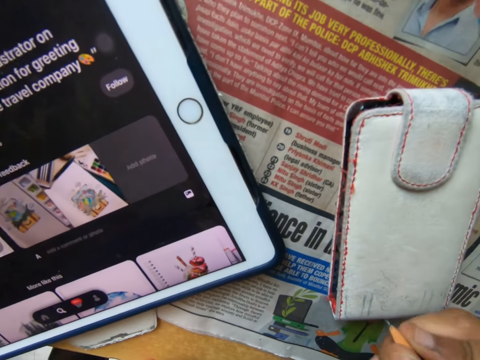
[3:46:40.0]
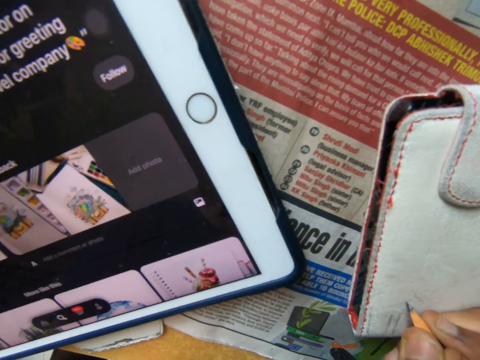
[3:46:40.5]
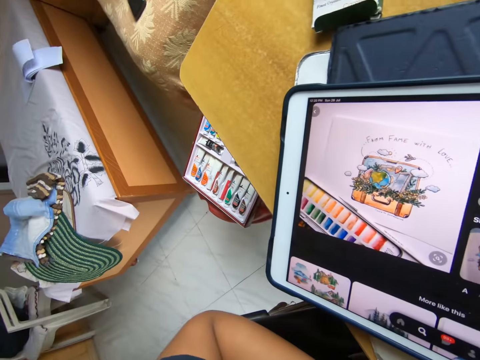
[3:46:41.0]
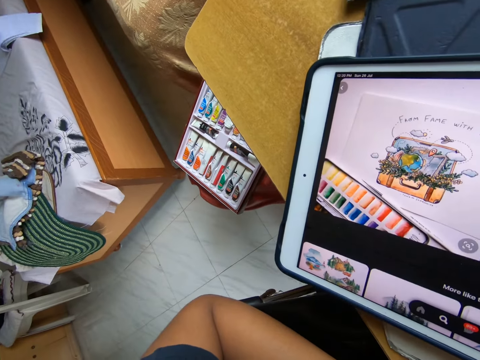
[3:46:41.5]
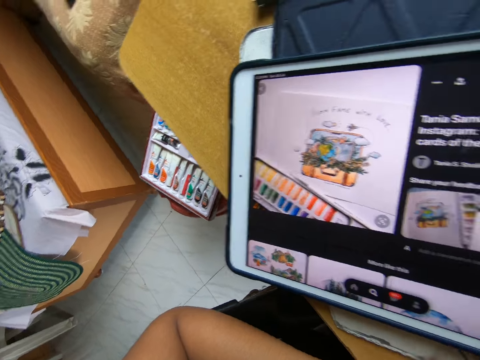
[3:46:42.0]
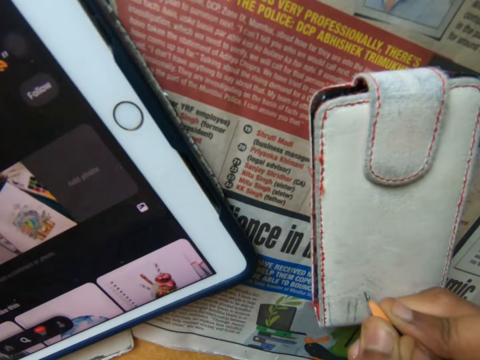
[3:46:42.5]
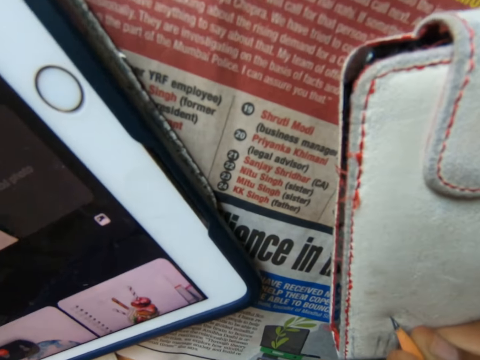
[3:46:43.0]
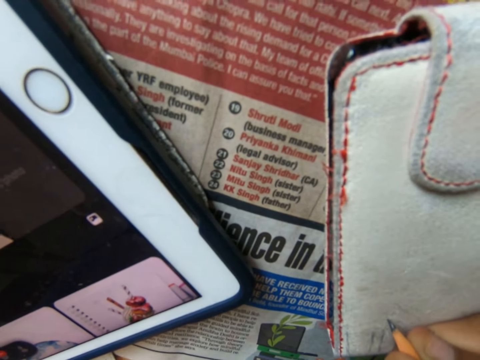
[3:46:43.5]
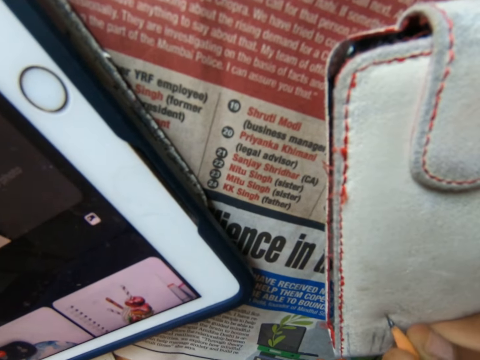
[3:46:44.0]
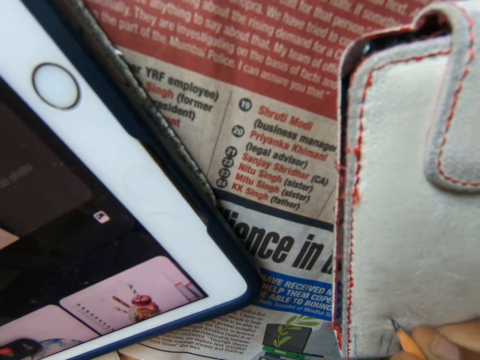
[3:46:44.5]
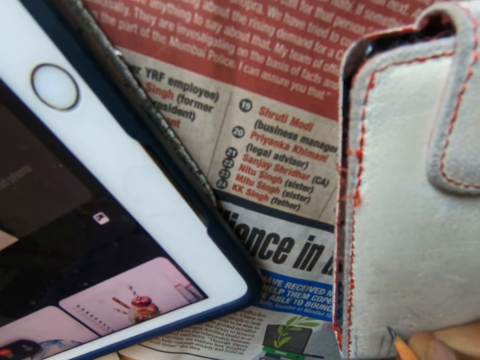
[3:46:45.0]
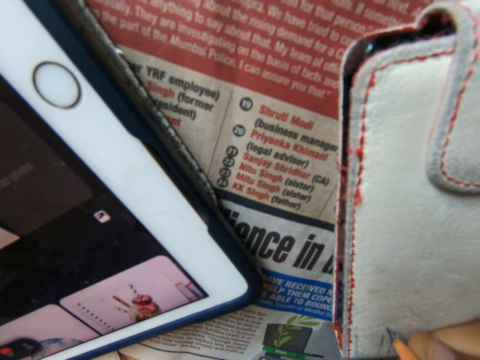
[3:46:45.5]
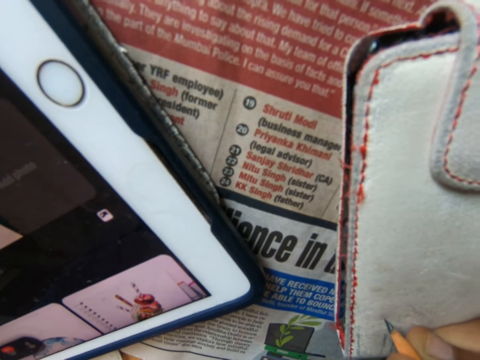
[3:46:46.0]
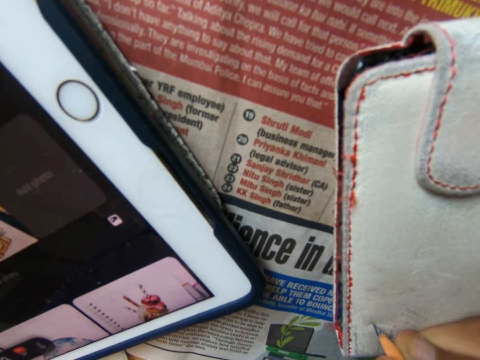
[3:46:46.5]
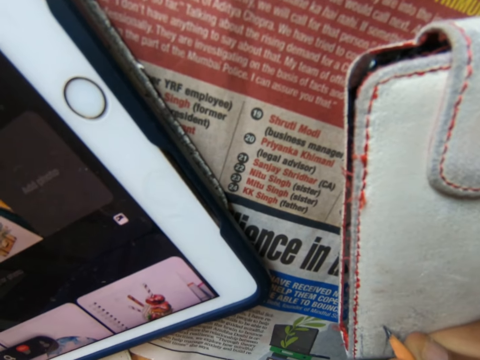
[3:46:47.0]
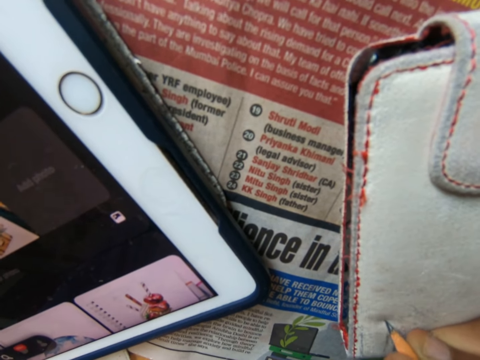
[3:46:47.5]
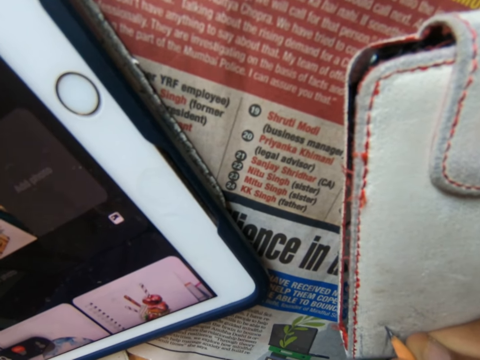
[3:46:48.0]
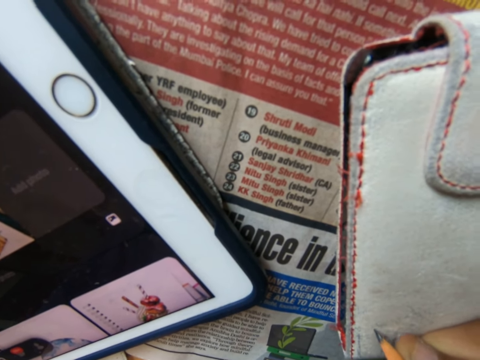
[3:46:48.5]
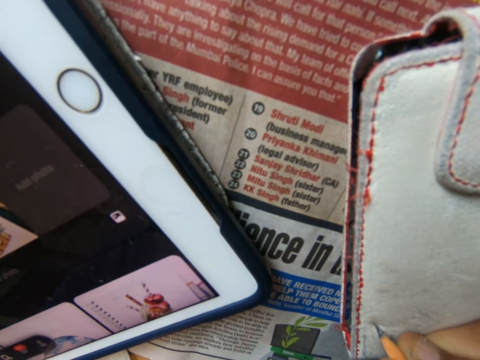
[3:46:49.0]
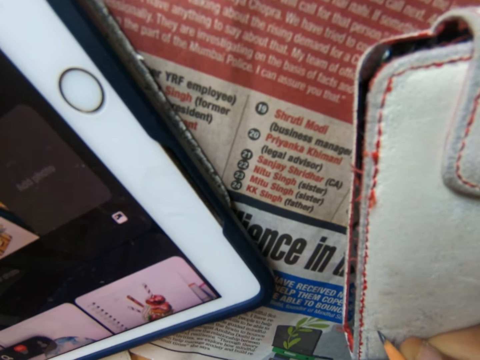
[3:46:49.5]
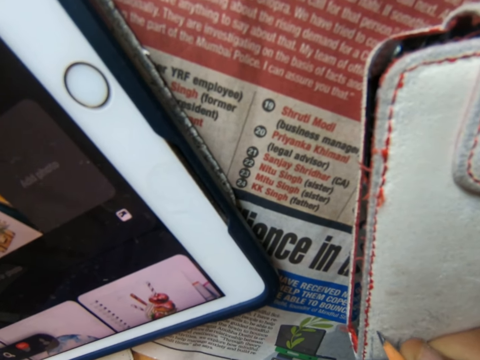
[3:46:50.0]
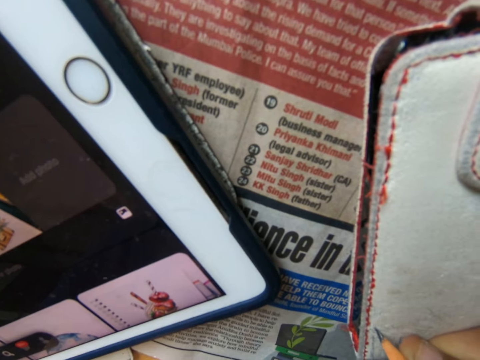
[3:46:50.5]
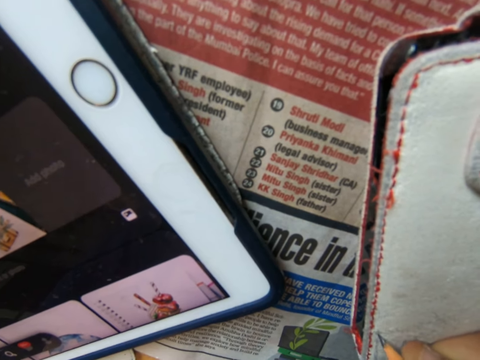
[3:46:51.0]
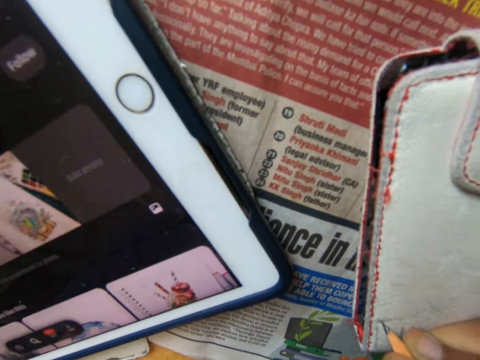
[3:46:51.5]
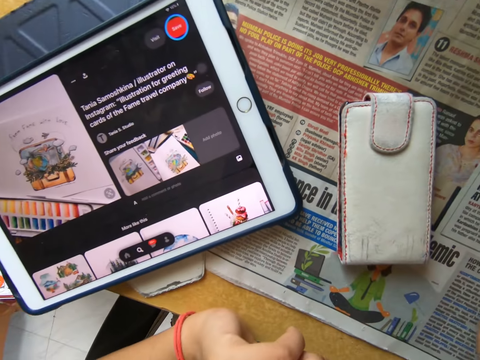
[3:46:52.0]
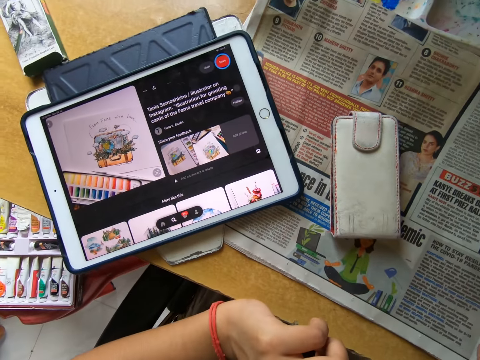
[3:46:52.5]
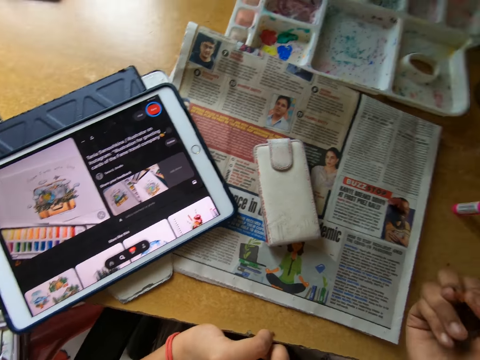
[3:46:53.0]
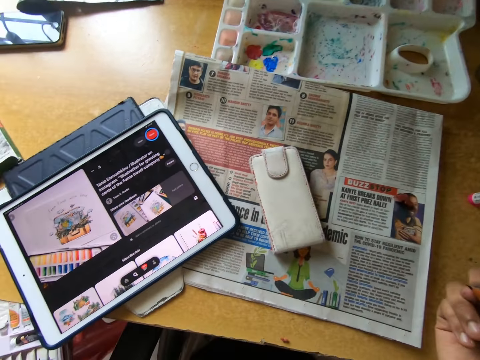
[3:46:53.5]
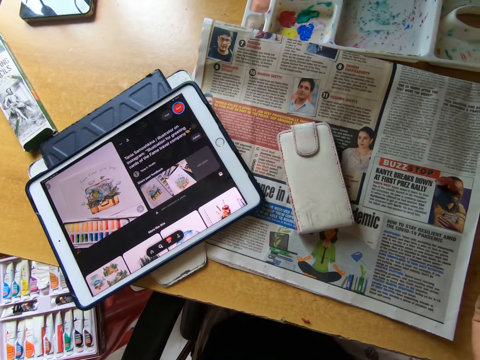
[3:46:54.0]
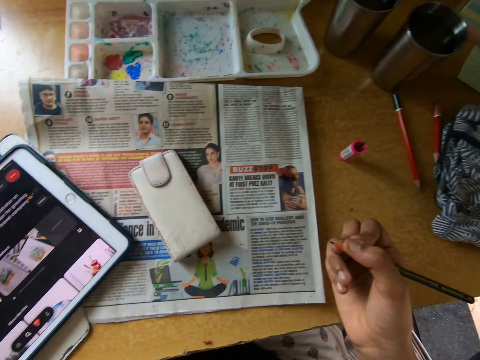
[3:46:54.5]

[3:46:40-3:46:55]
The camera wearer draws the wallet with a pencil. They look at the tablet. They draw the wallet with the pencil. They pull the pencil off the wallet.

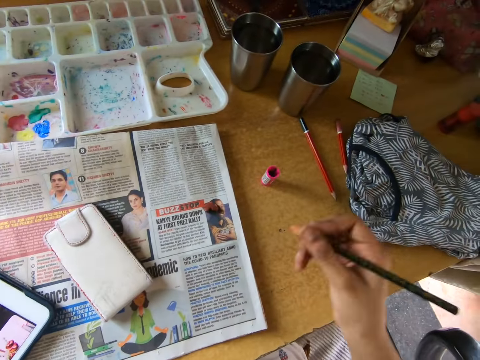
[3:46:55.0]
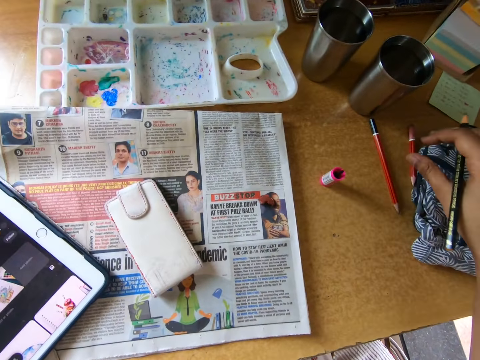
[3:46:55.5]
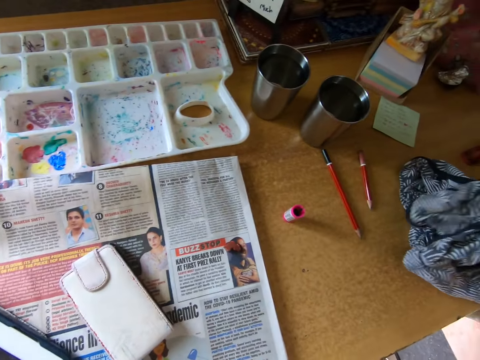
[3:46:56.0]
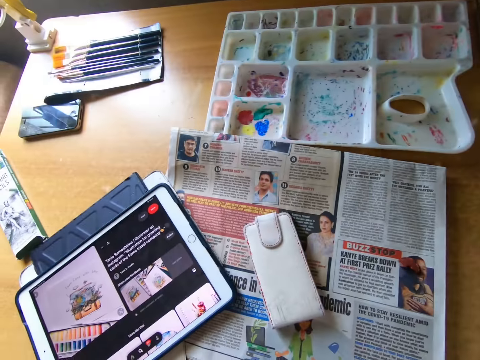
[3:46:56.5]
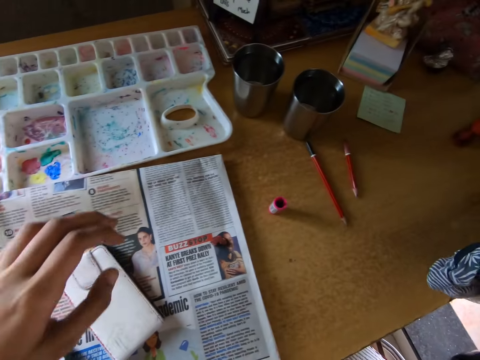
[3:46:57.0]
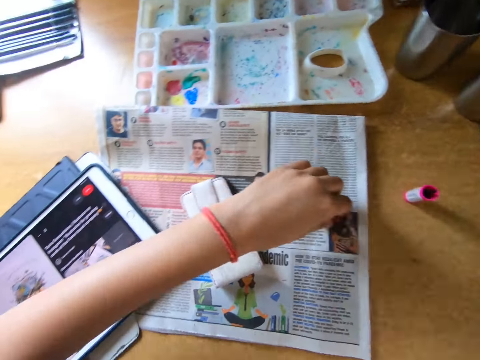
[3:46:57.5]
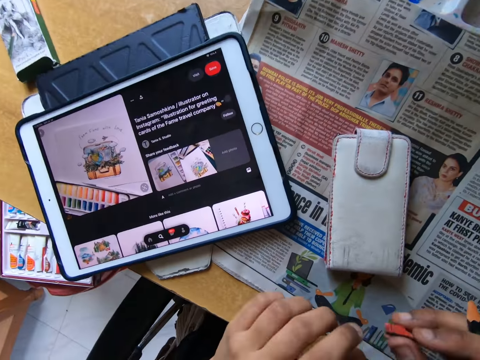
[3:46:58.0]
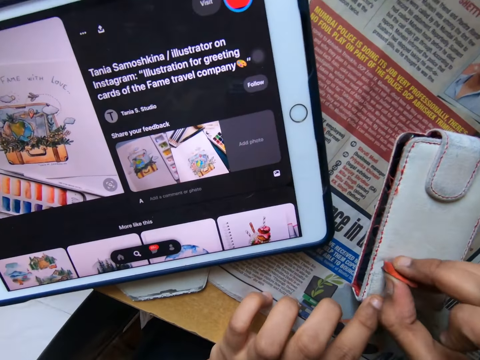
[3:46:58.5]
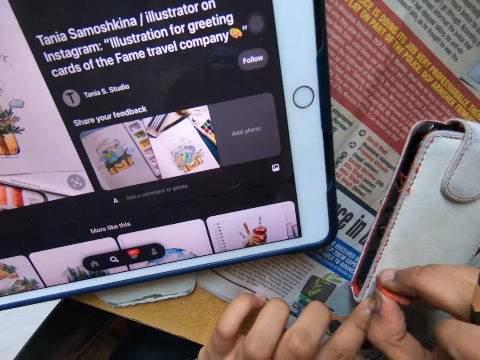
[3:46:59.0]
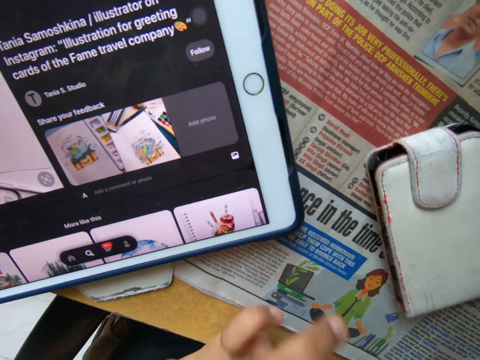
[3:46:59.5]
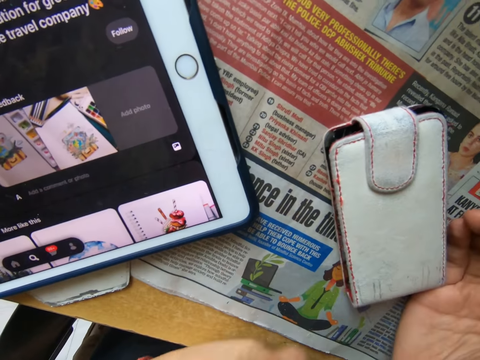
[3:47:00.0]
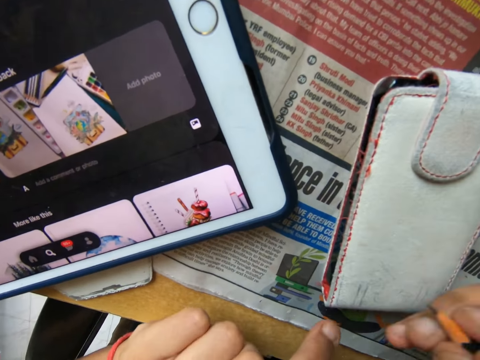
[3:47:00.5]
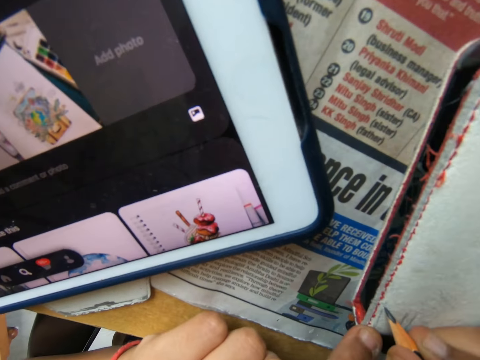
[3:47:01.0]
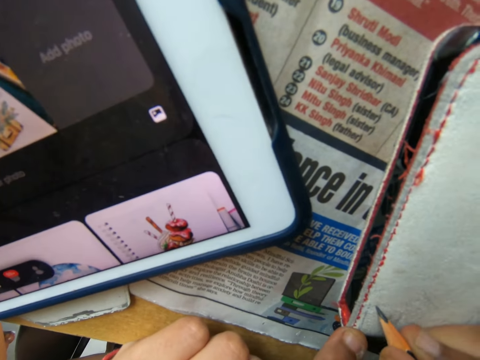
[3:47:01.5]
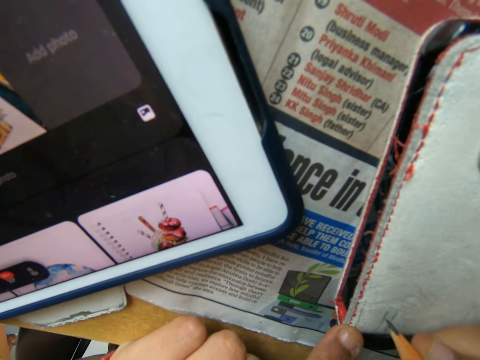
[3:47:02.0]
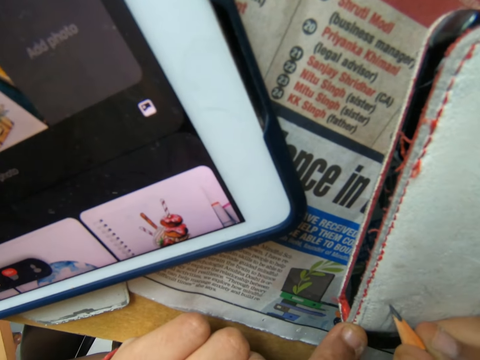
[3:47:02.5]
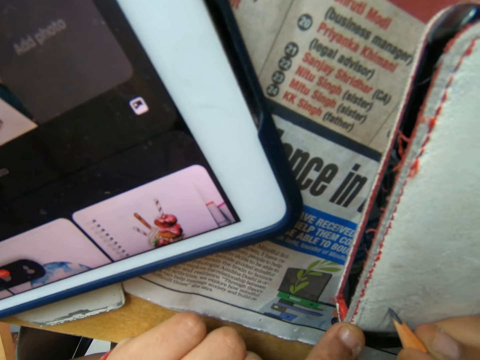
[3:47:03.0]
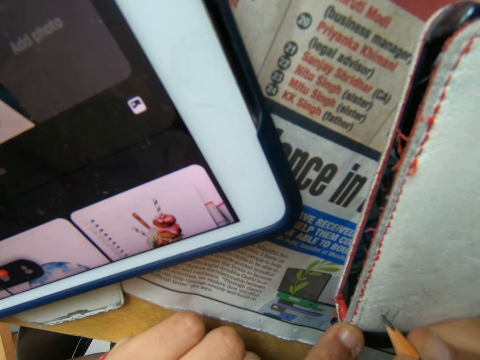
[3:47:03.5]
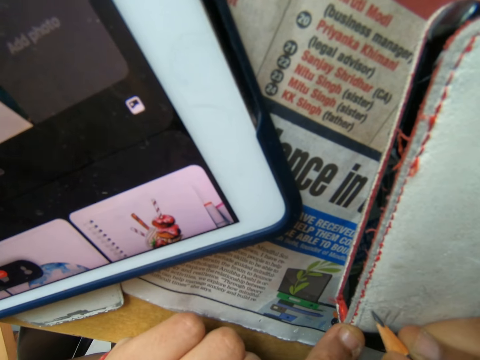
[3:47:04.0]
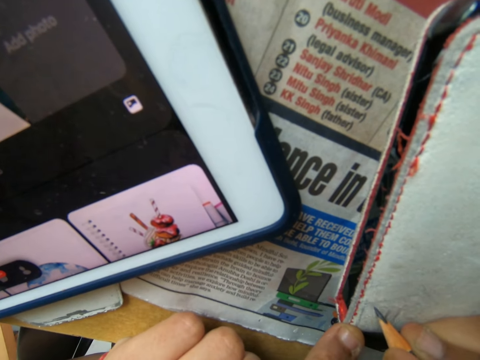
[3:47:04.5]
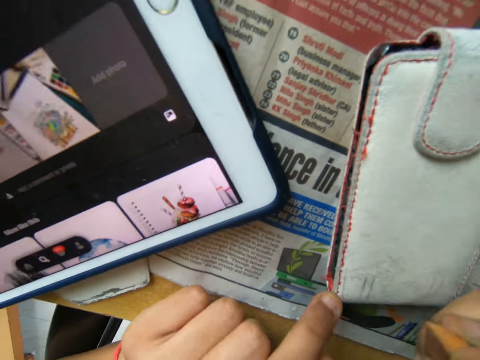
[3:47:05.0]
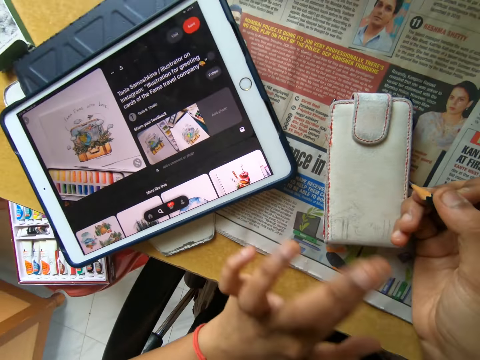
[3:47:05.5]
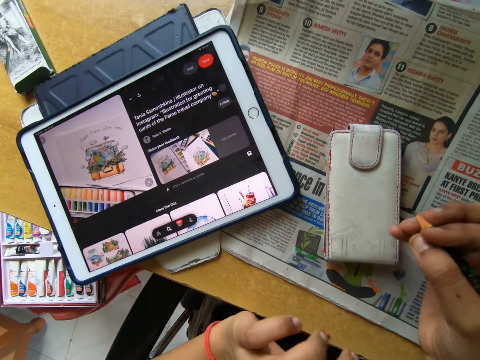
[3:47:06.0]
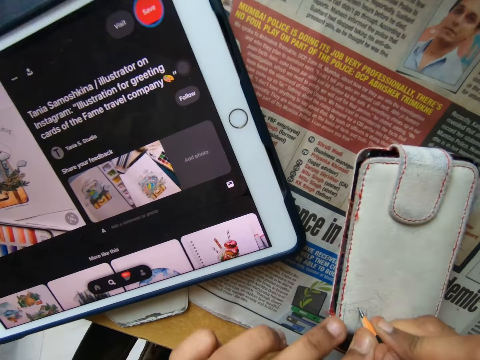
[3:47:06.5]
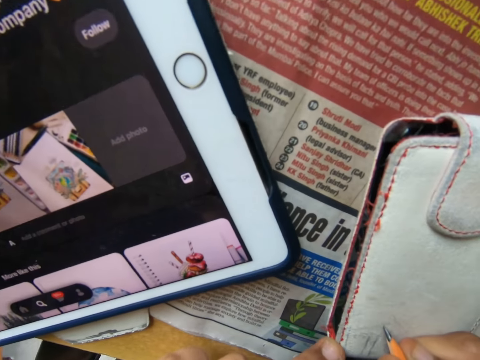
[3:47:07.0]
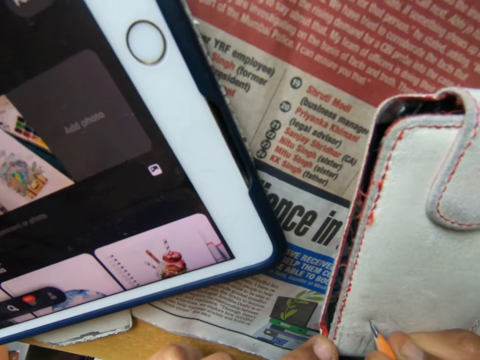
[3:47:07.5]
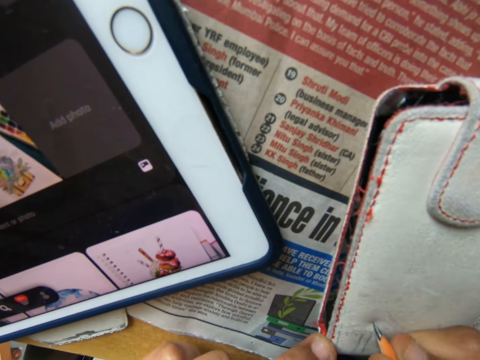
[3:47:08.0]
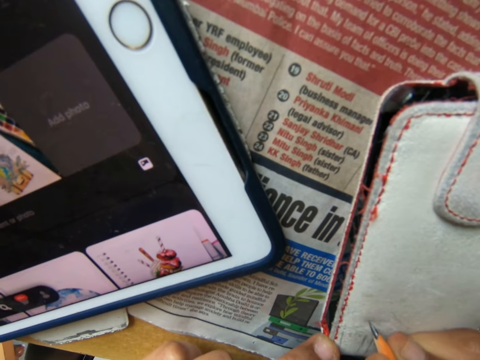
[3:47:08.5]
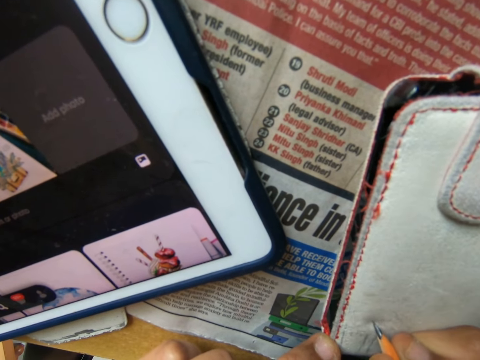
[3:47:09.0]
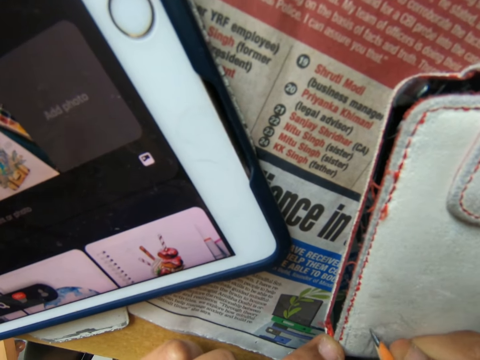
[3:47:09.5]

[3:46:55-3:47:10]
The camera wearer picks an eraser from under a piece of clothing on the table with his right hand. He pulls a cloth. He cleans the drawing on the phone pouch or wallet with the eraser in his right hand. He wipes the wallet with his finger. He drops the eraser in his right hand on the table. He draws an image from the tablet on the table on the phone pouch on the table with the pencil in his right hand. He wipes the wallet with his finger. He draws the wallet with the pencil.
